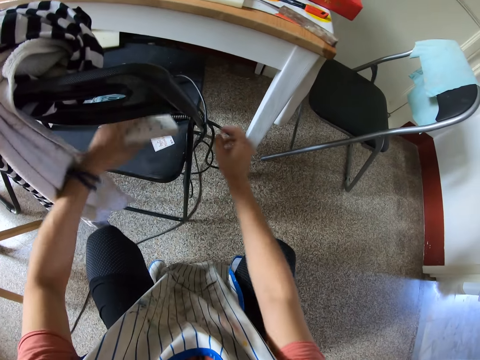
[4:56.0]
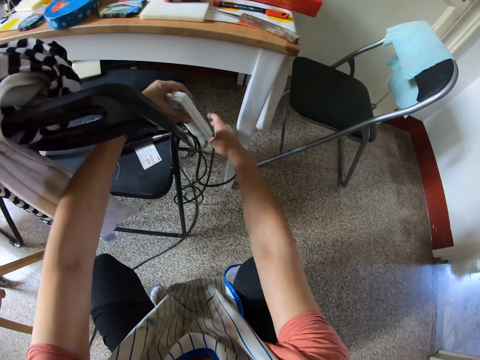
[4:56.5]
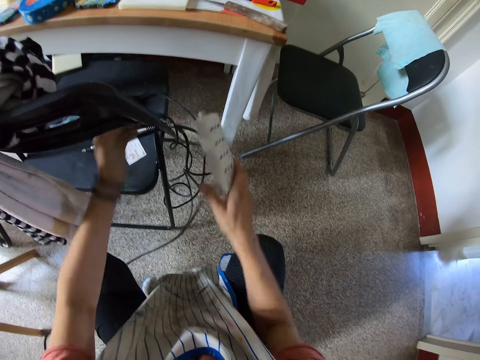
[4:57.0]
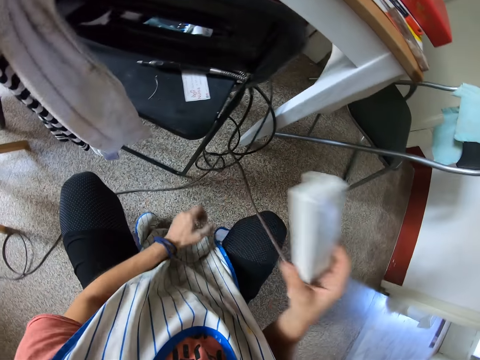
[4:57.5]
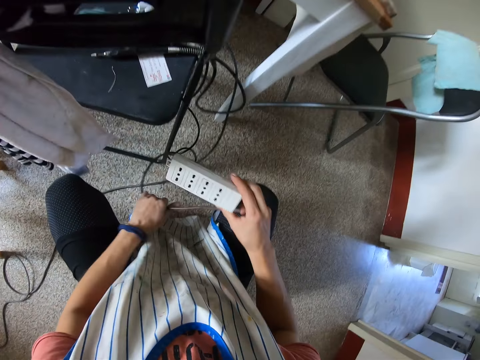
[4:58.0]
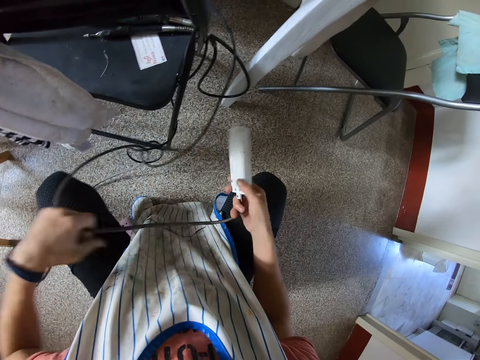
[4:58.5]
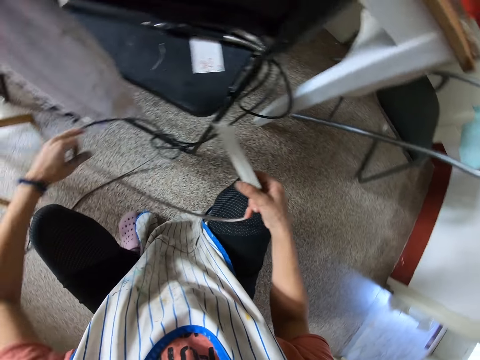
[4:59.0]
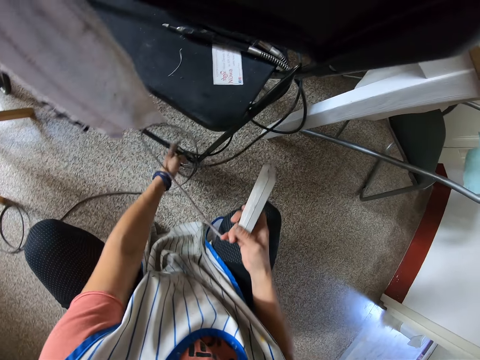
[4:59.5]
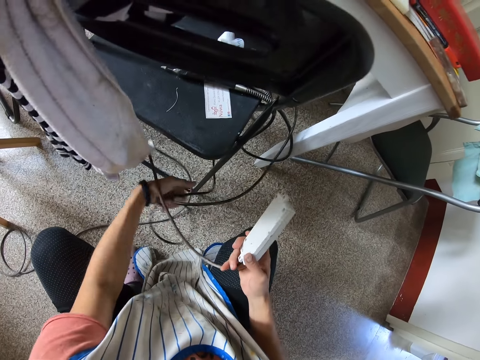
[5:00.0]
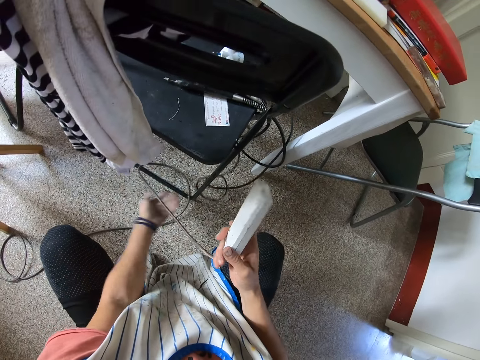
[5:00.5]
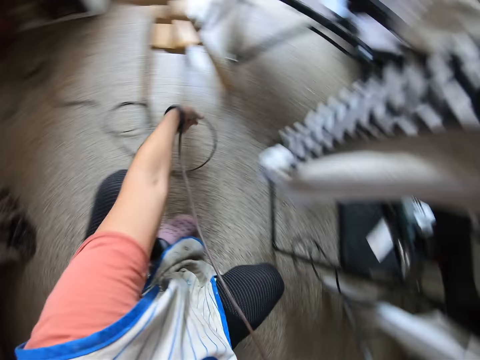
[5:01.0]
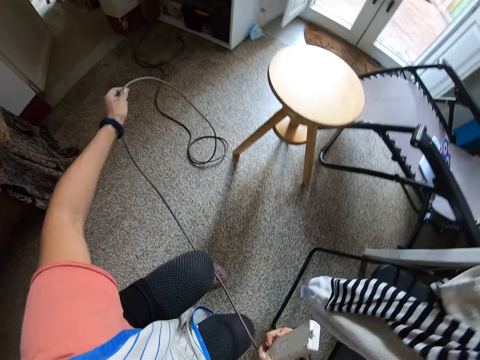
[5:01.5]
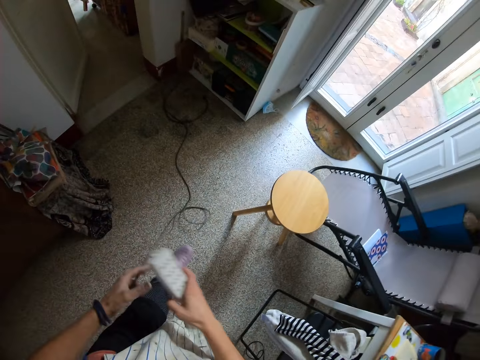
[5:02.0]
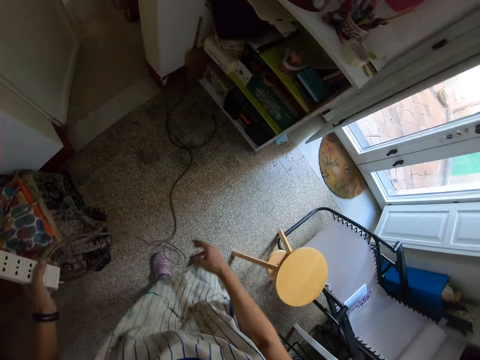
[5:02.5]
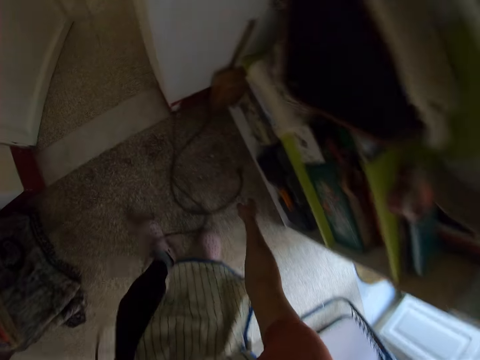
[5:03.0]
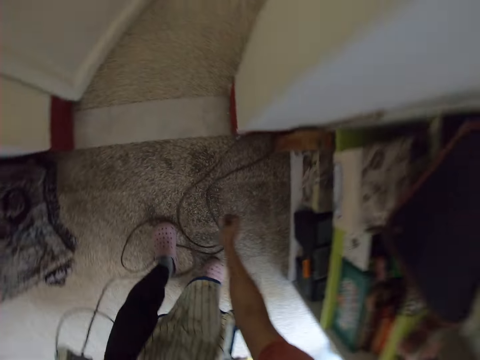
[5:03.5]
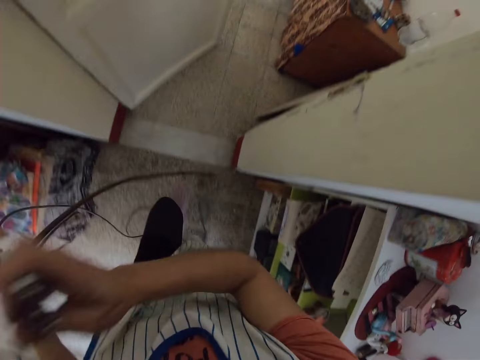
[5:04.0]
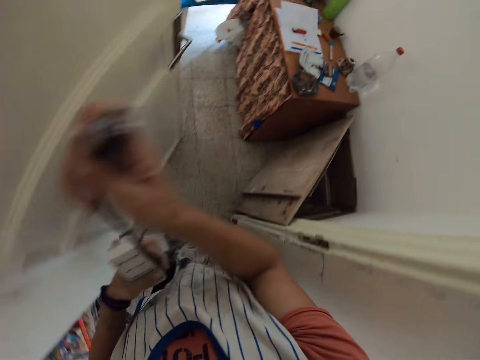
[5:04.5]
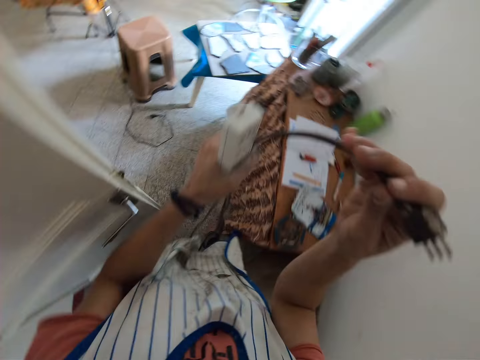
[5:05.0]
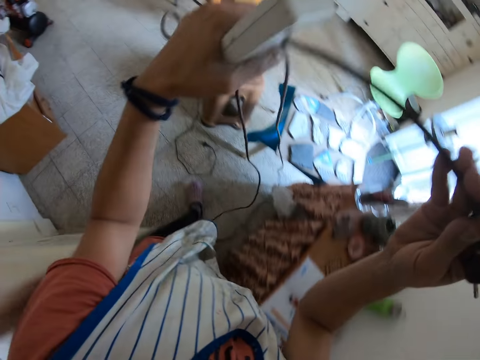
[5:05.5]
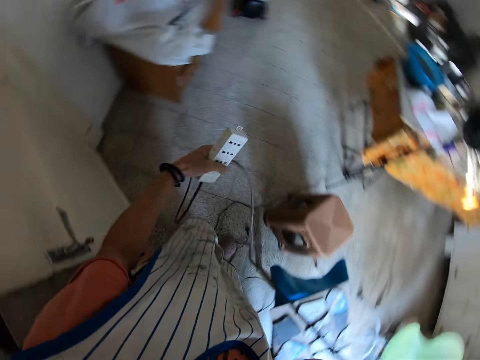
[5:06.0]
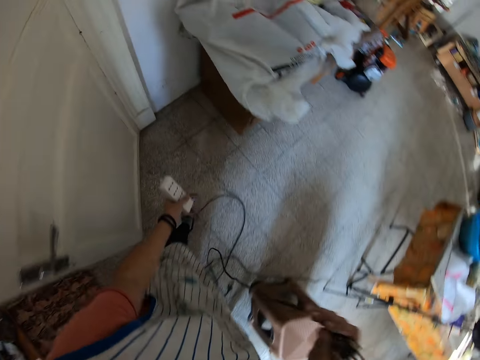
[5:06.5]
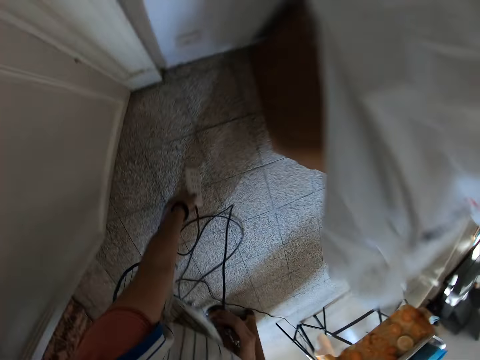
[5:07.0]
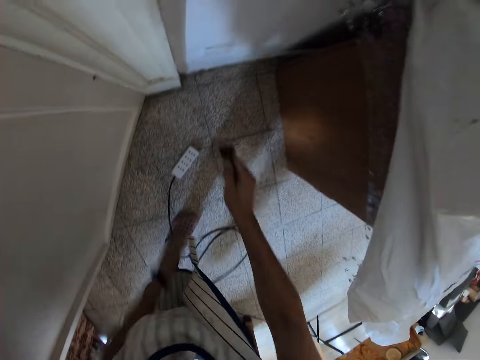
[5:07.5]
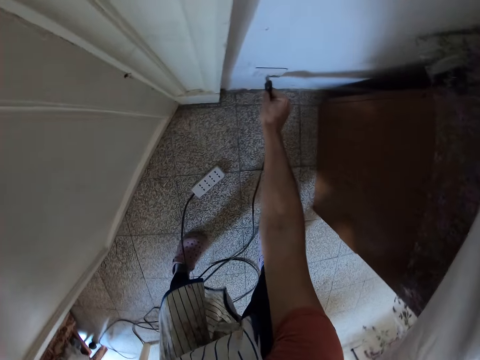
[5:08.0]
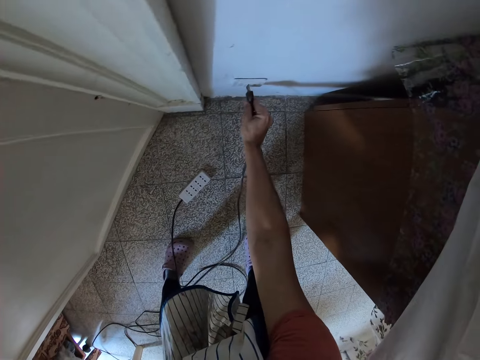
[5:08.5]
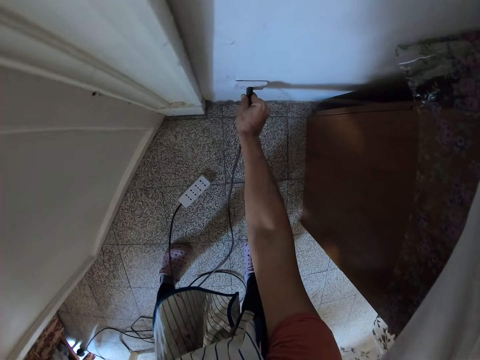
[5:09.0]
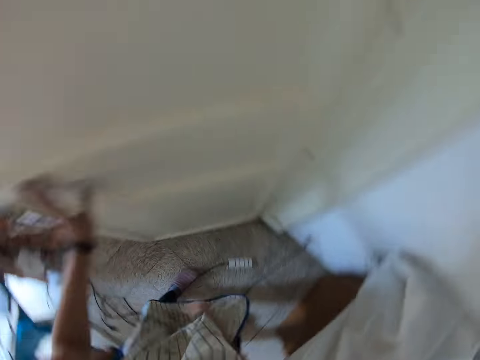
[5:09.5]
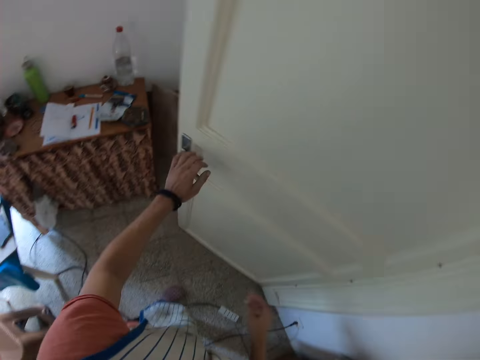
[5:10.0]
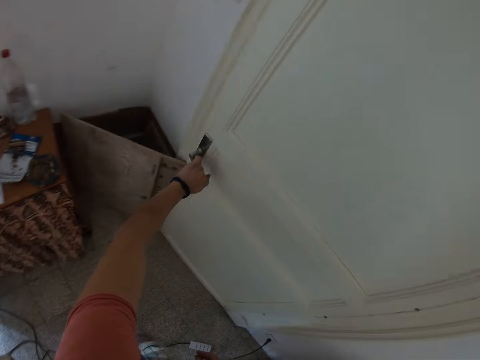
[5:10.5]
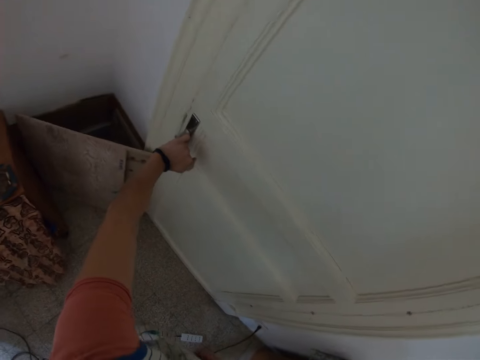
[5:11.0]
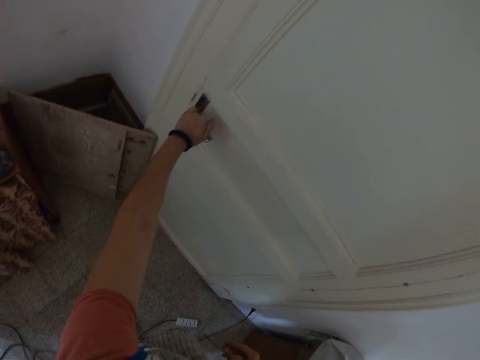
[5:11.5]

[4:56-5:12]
The camera wearer lifts the extension box from the chair with his left hand. He passes the extension box from his left hand to his right hand. He pulls the wire of the extension box with his left hand. He picks the wire of the extension box from the floor with his left hand. He passes the extension box from his right hand to his left hand. He picks the wire of the extension box from the floor with his right hand. He enters the work room. He moves around the room. He drops the extension box in his left hand on the floor. He plugs the extension box into a socket with his right hand. He closes the door with his left hand.

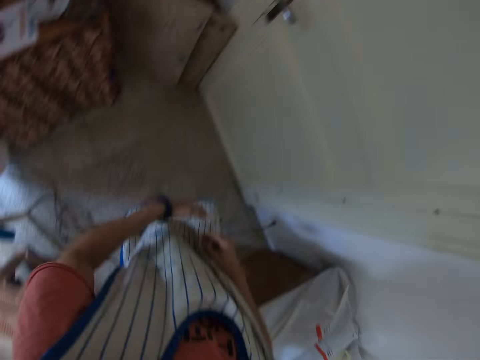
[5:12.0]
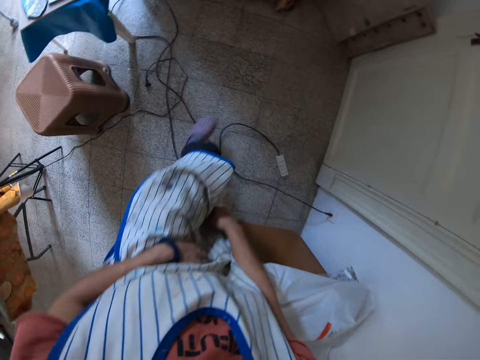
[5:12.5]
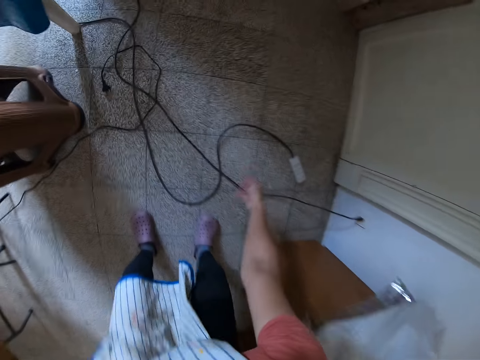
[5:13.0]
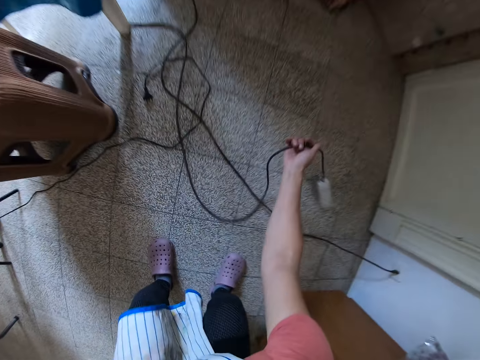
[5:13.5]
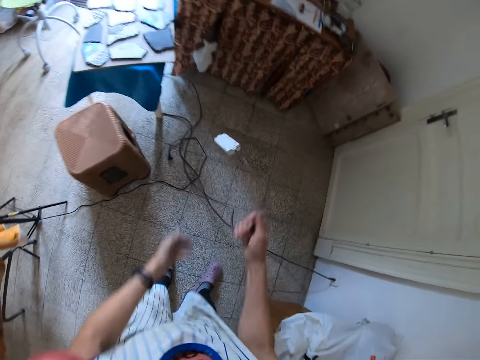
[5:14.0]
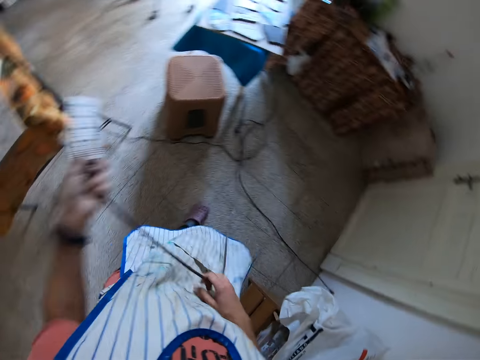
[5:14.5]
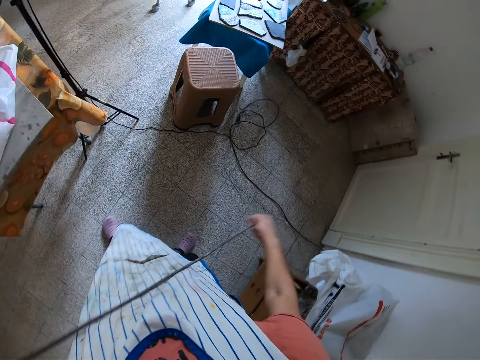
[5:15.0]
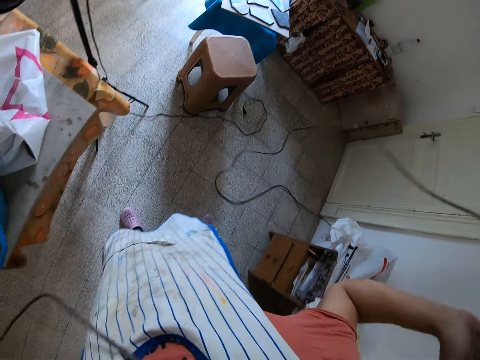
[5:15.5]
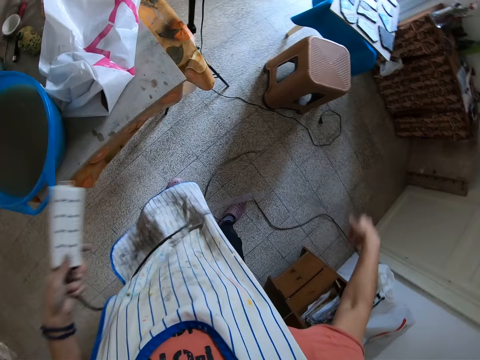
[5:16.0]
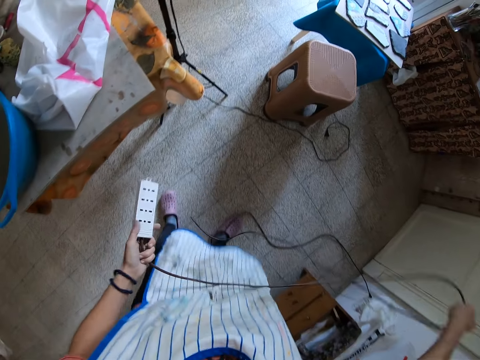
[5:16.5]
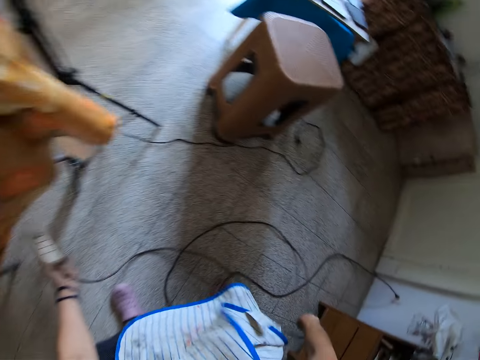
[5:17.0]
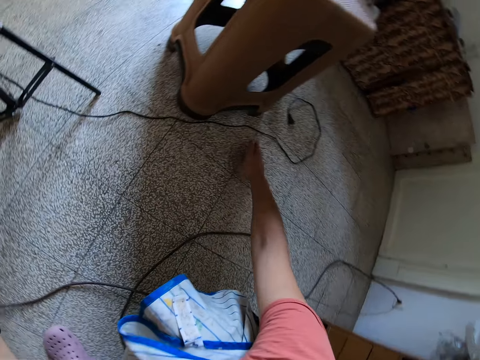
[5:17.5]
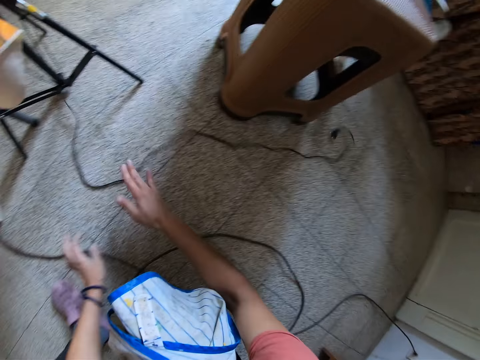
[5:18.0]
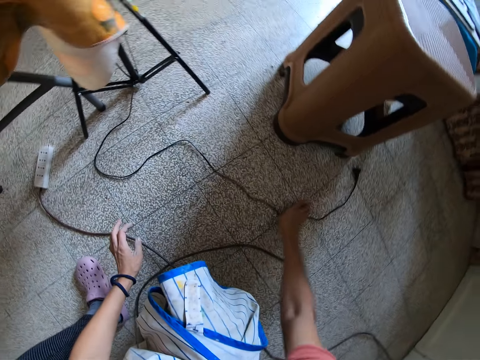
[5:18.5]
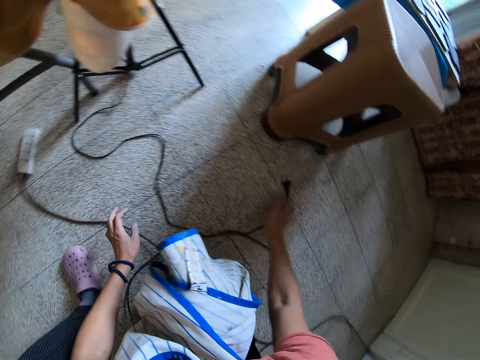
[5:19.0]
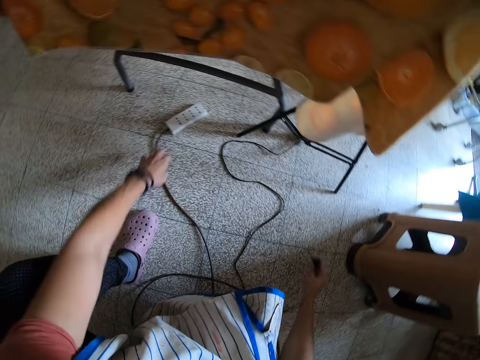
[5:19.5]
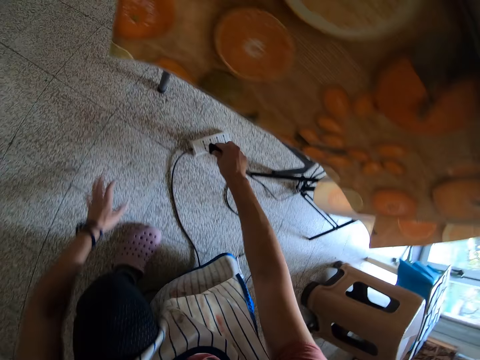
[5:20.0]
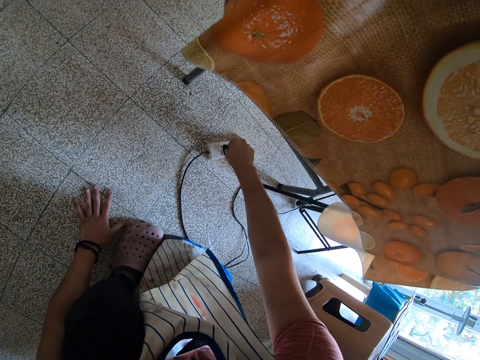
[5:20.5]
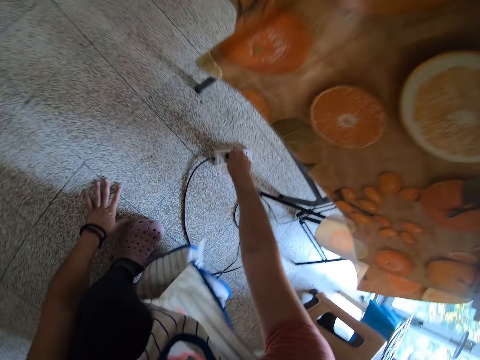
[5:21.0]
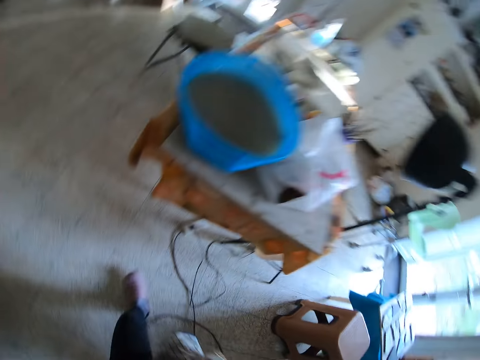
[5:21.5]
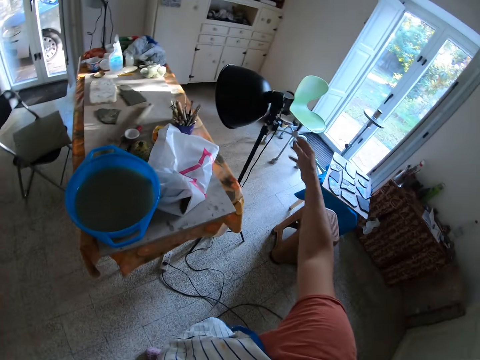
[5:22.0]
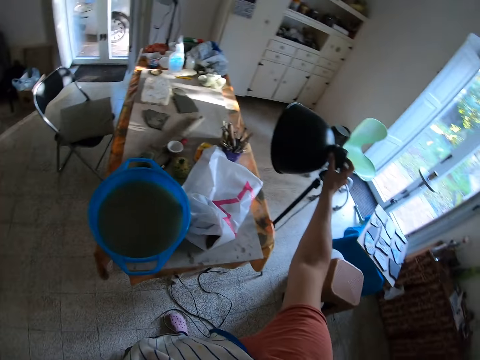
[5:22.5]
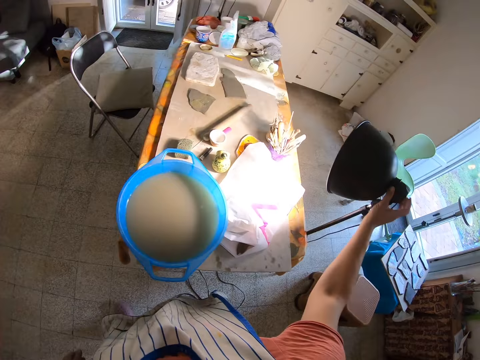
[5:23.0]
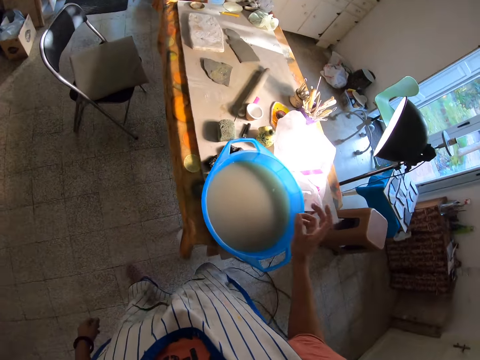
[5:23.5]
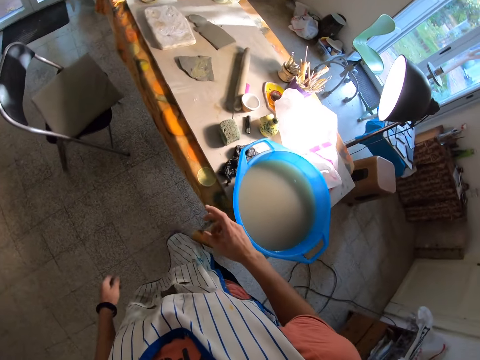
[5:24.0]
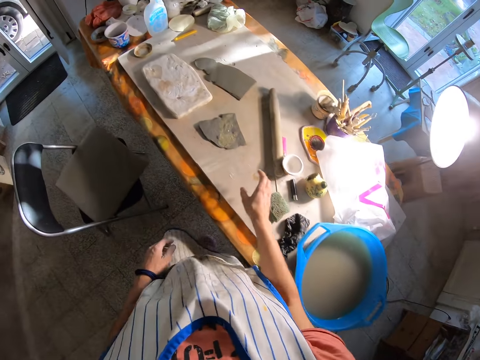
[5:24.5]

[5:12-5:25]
The camera wearer puts his left hand on his belly. He picks the wire of the extension box from the floor with his right hand. He lifts the extension. He holds the extension box with his left hand. He pulls the wire of the extension box with his left hand. He drops the extension box in his left hand on the floor. He pulls a cable on the floor with his left hand. He touches the wire. He places his left hand on the floor. He plugs the cable on the extension box with his right hand. He switches on a lamp with his right hand. He stands up.
